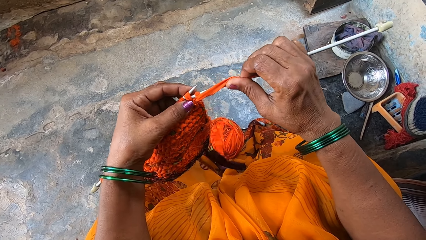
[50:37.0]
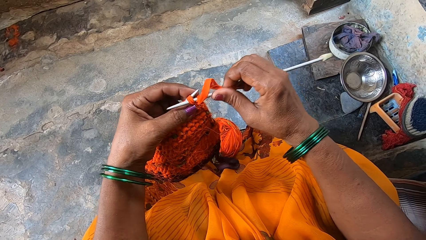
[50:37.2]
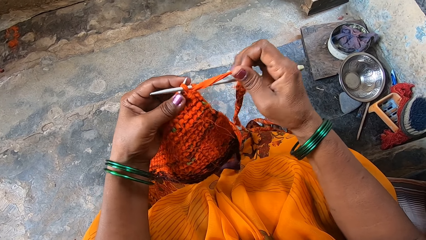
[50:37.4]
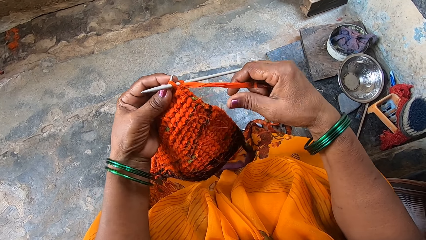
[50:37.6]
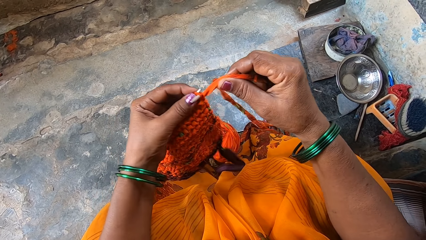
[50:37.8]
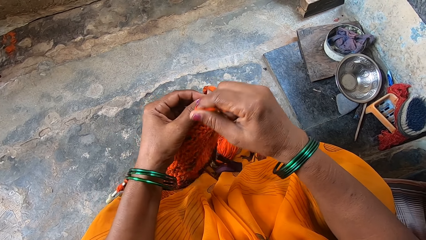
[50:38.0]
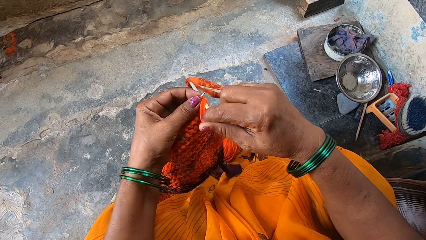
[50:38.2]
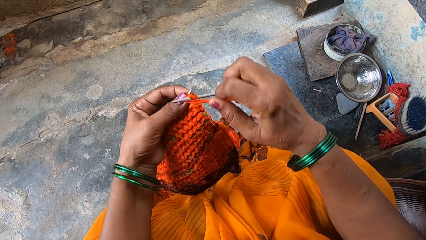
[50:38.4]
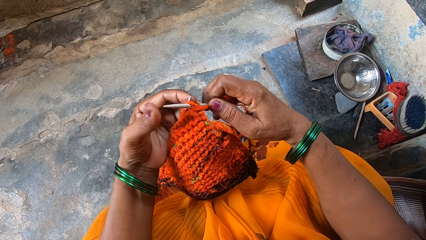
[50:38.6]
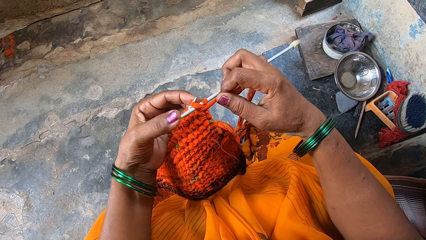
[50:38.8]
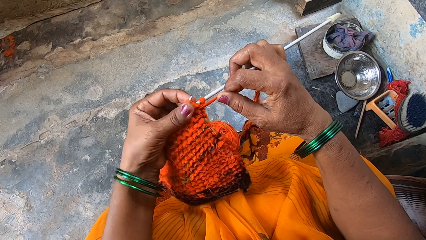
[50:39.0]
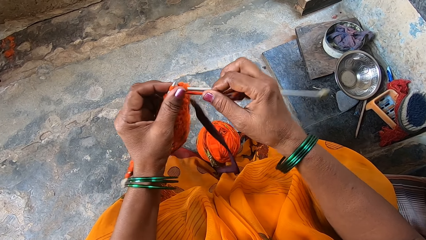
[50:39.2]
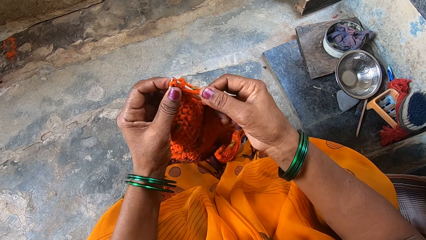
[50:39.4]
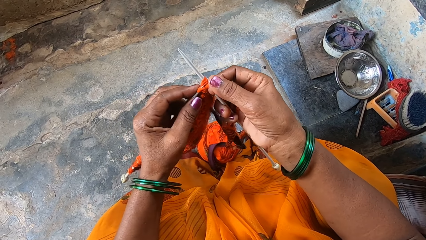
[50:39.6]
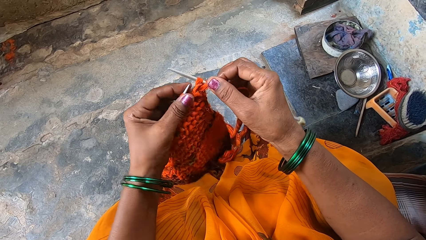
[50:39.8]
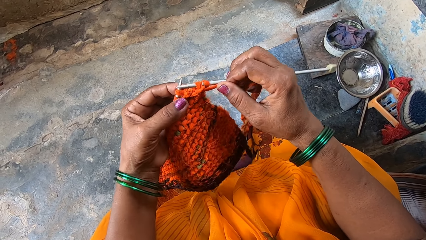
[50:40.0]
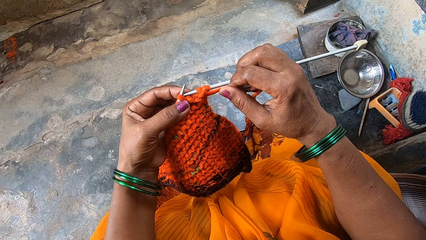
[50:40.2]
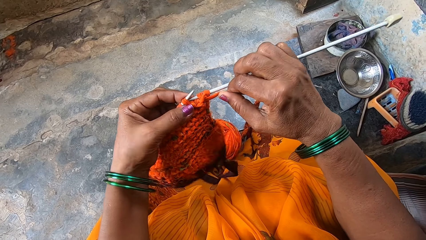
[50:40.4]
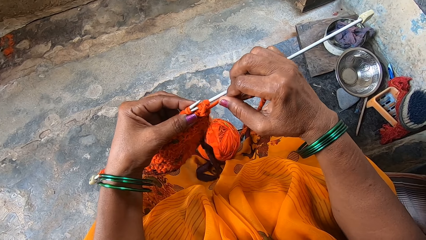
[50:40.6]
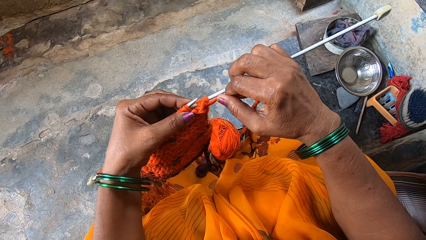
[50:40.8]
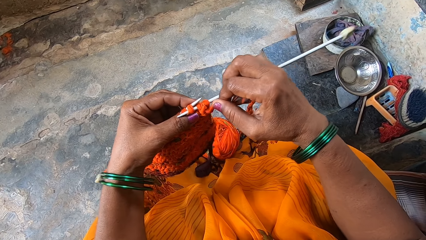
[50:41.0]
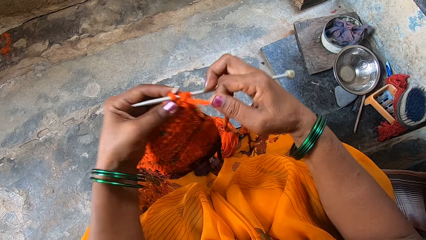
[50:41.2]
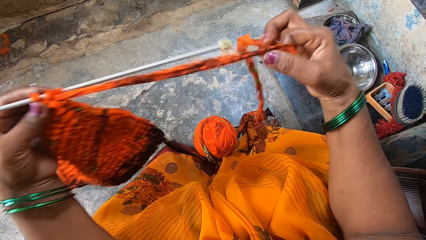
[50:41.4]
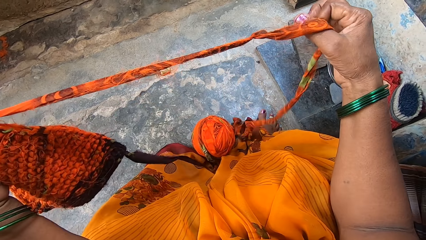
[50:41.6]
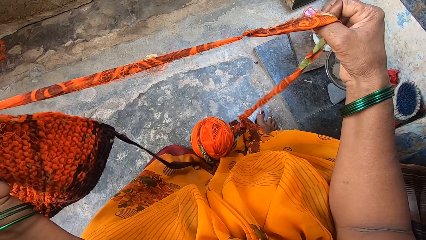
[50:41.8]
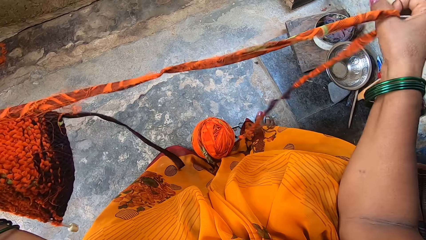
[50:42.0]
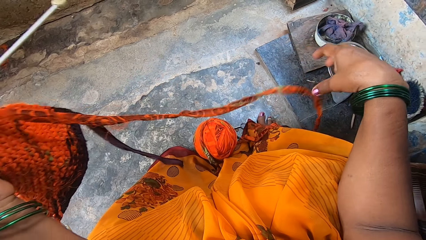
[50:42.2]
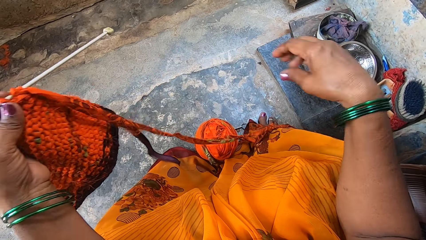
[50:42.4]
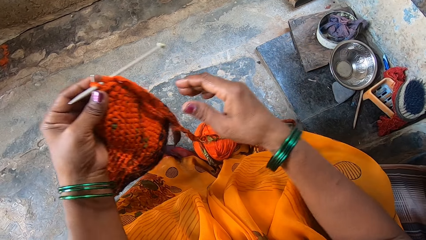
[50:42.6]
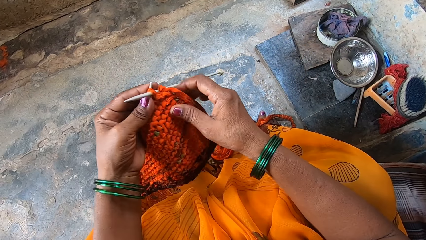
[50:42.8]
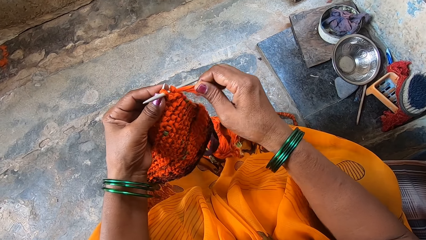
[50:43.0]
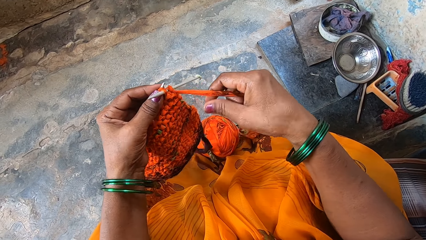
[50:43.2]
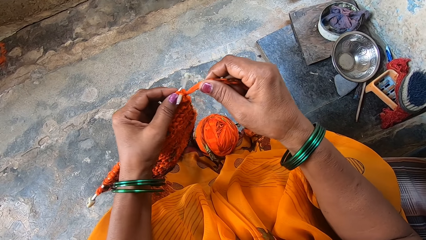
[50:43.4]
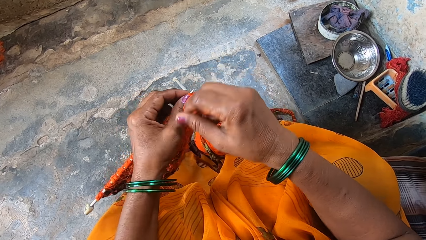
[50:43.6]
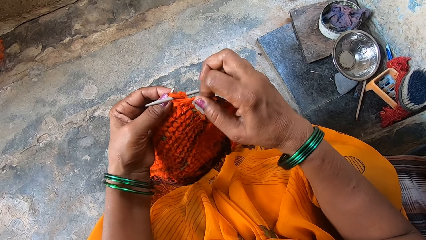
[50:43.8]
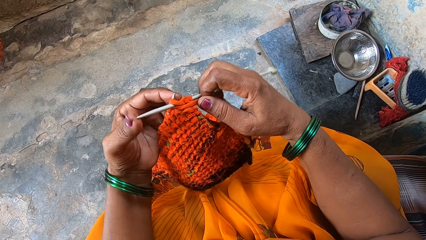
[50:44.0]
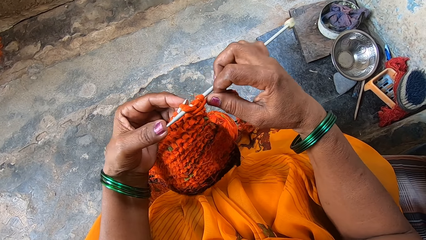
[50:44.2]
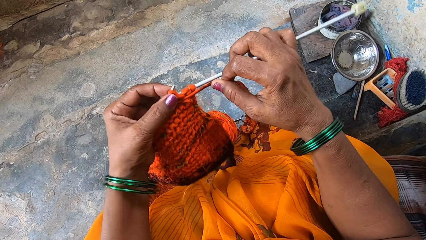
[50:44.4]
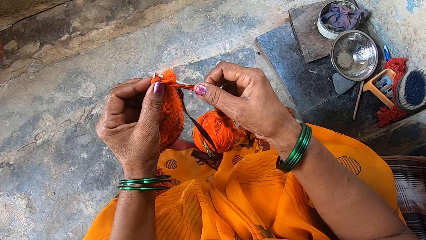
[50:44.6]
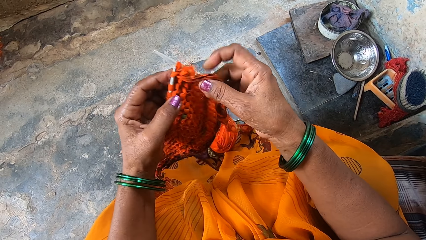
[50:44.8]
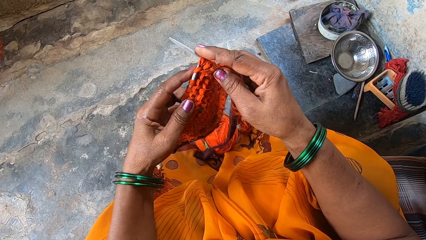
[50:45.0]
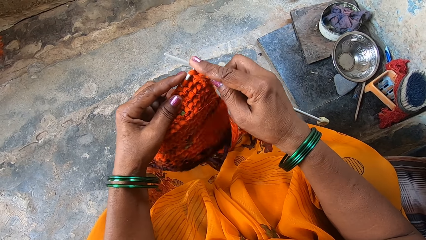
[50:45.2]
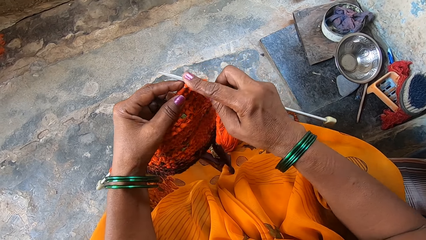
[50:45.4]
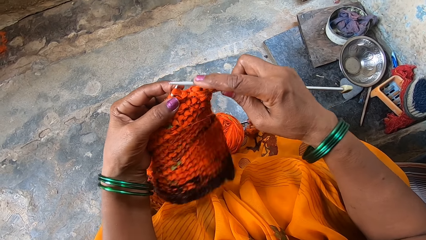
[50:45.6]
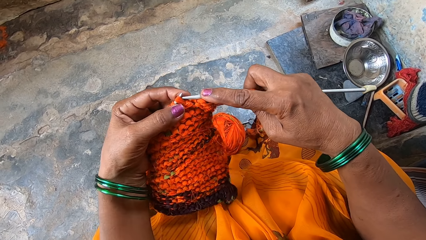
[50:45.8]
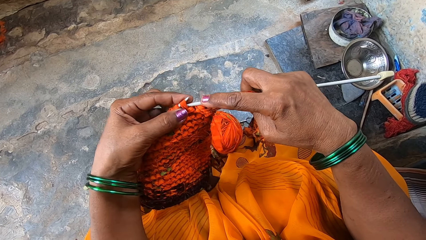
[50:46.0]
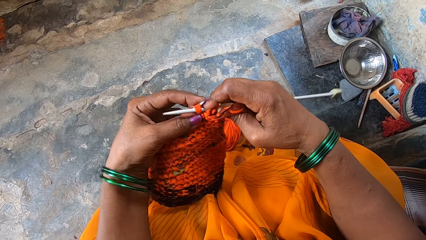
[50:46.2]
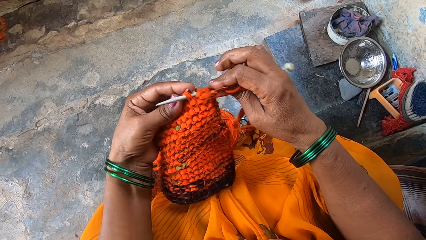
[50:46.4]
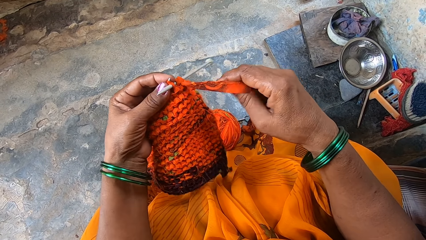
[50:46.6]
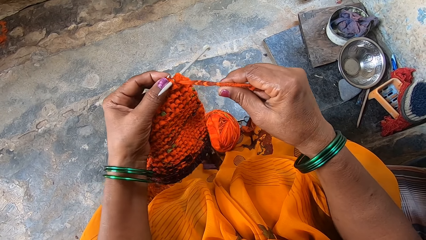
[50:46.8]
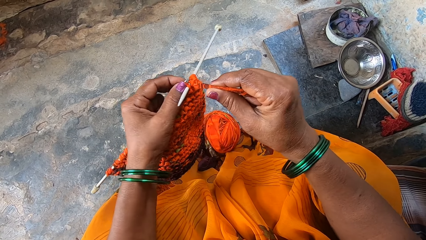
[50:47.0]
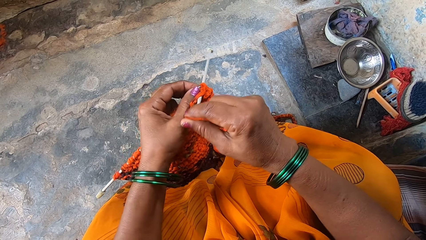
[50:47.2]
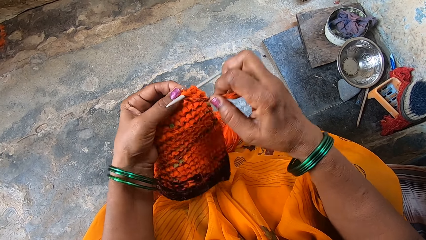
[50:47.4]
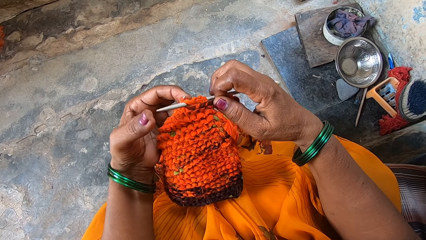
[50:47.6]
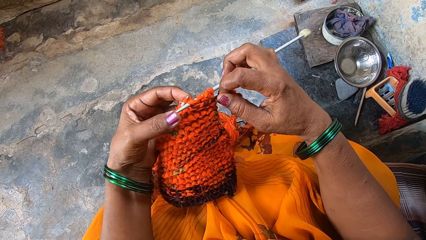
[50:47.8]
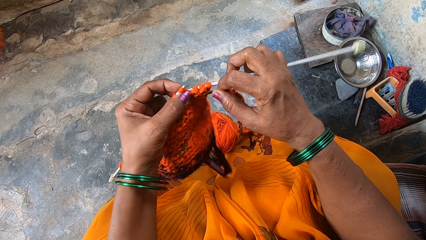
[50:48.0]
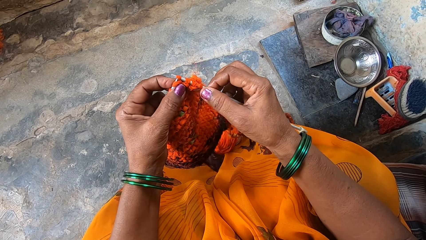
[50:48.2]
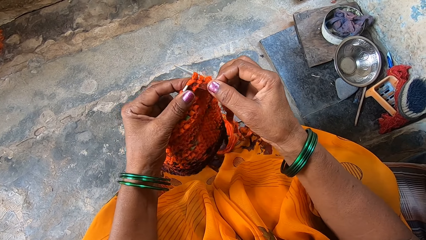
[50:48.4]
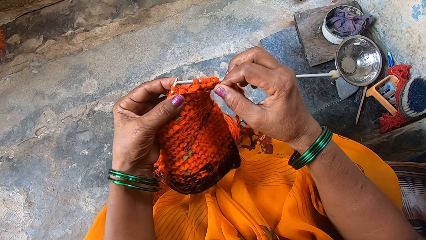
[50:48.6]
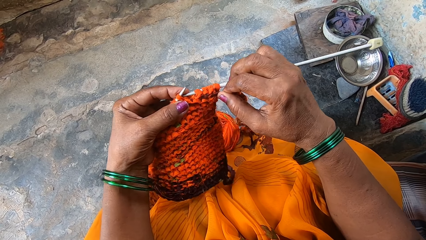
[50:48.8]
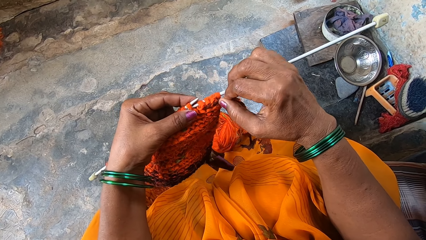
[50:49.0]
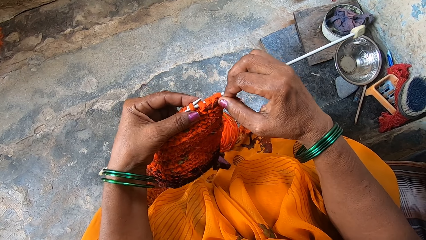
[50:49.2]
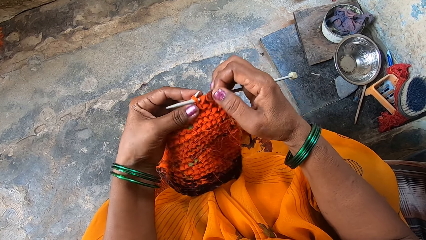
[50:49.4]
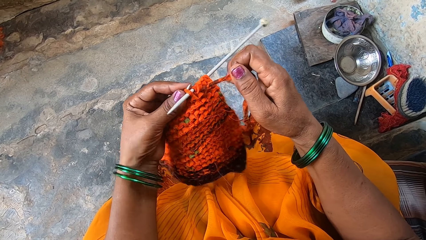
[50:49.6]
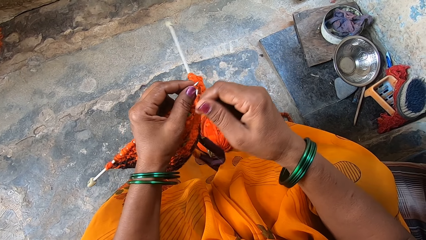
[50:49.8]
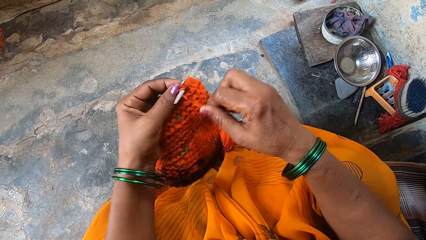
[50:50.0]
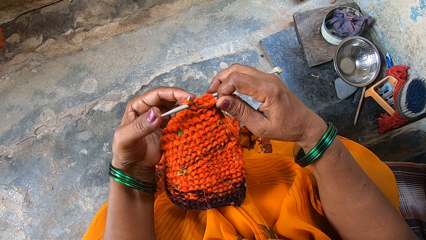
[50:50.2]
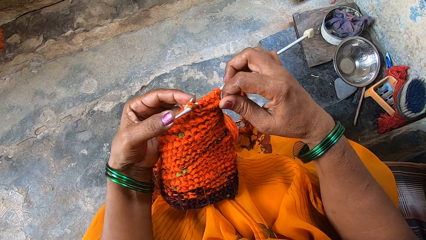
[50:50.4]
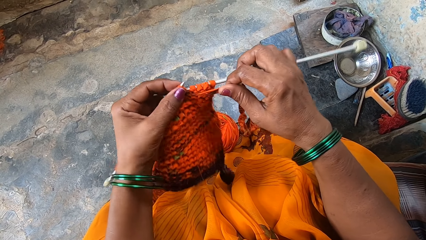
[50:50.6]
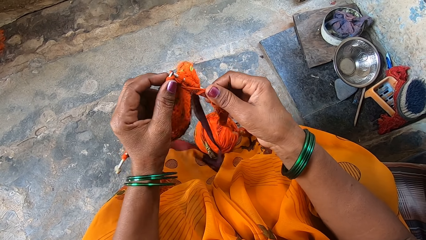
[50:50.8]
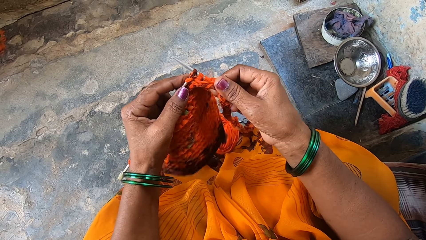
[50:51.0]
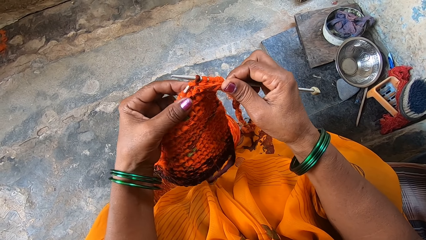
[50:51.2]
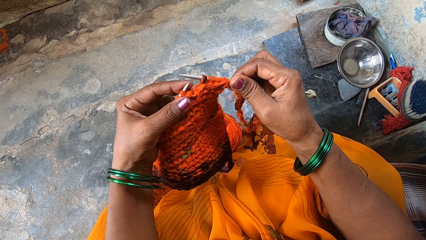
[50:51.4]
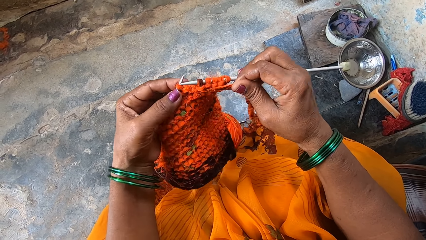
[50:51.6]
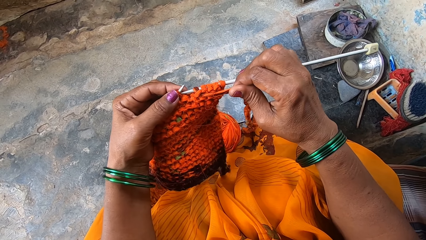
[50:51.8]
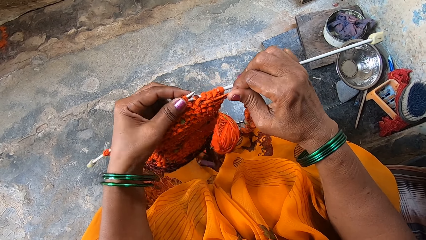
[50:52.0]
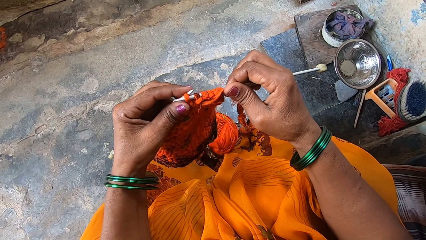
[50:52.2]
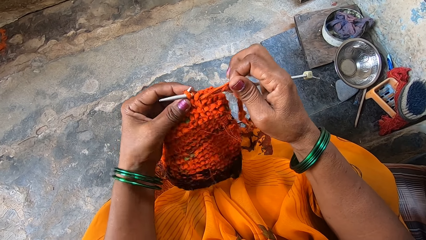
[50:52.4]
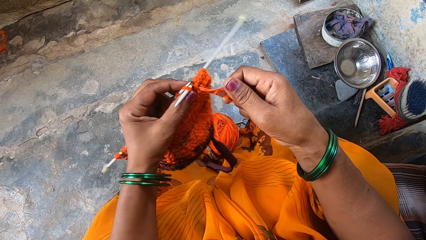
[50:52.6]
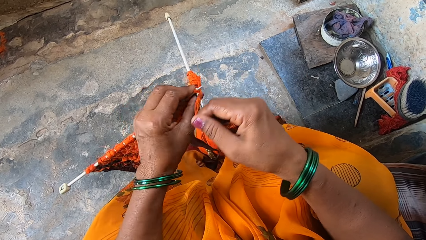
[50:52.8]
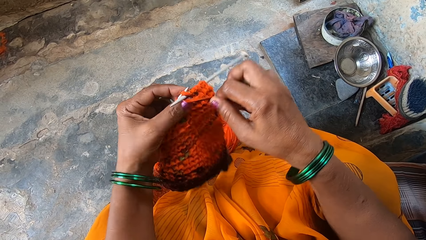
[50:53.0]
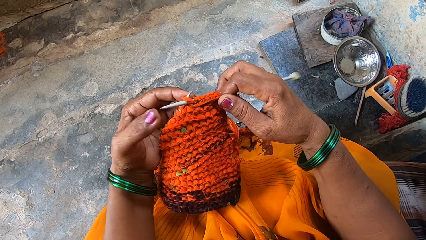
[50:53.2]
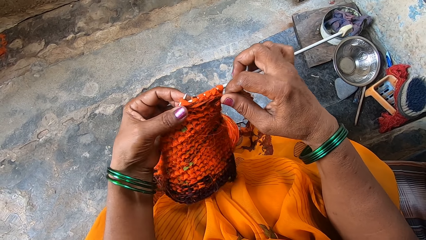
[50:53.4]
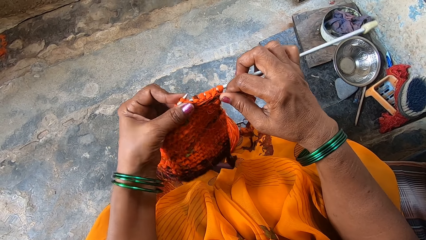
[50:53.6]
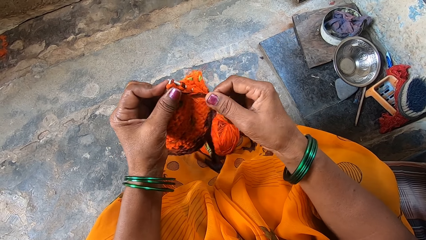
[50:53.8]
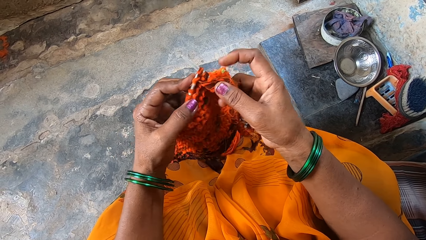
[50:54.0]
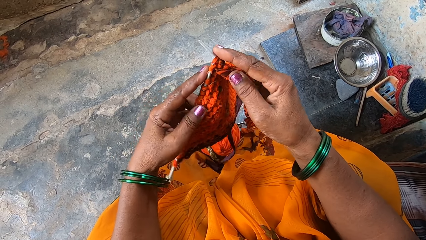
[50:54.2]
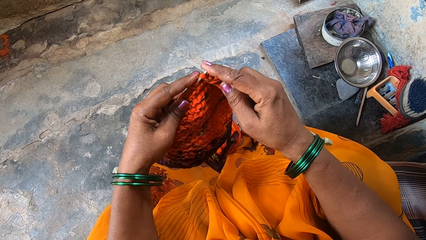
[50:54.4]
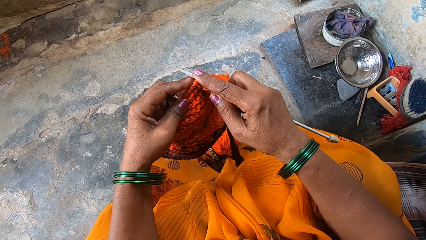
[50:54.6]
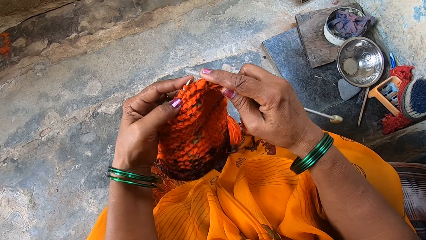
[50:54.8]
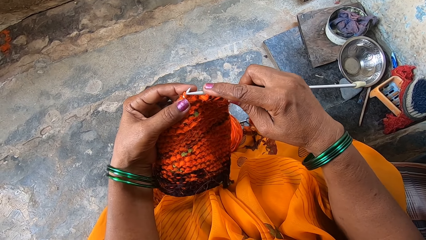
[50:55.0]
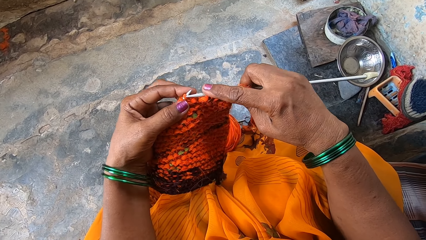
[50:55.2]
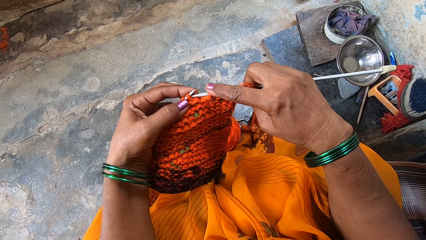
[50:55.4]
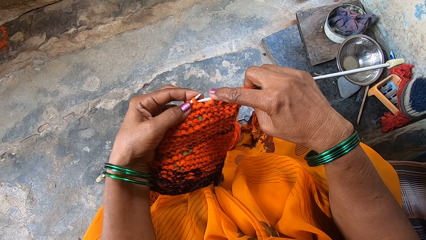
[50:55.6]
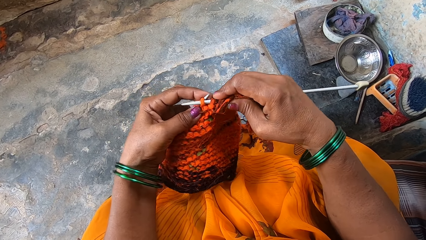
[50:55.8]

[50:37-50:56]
The camera wearer knits the fabric. They loop a thread on the knitting needle. They hold the knitting needle. They knit the fabric. They straighten the thread. They drop the thread on the floor. They grip the thread. They loop the thread on the knitting needle. They hold the knitting needle. They knit the fabric. They loop the thread on the knitting needle. They hold the knitting needle. They knit the fabric. They loop the thread on the knitting needle. They hold the knitting needle. They knit the fabric. They loop the thread on the knitting needle. They hold the knitting needle. They knit the fabric. They push the thread with the knitting needle.
